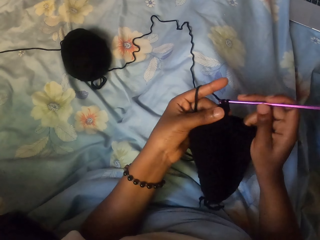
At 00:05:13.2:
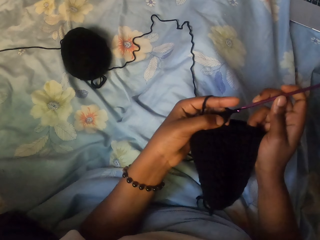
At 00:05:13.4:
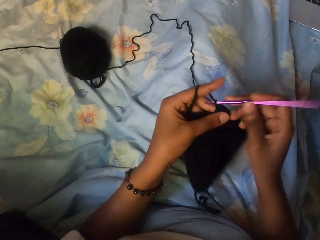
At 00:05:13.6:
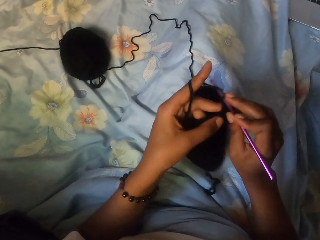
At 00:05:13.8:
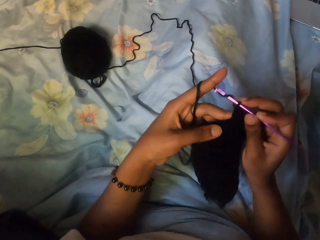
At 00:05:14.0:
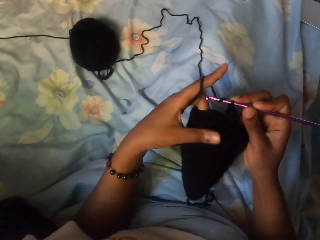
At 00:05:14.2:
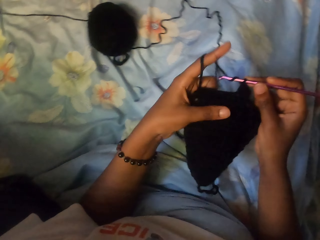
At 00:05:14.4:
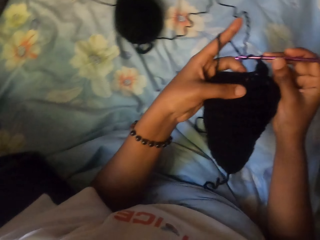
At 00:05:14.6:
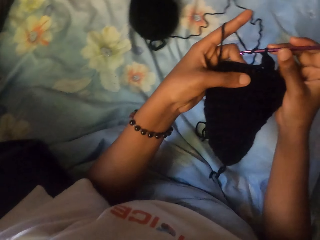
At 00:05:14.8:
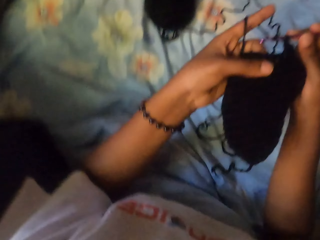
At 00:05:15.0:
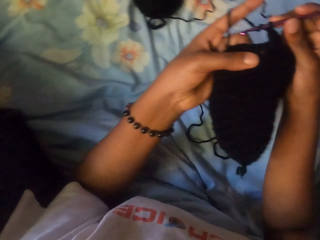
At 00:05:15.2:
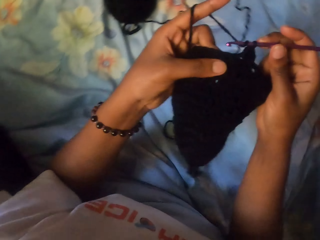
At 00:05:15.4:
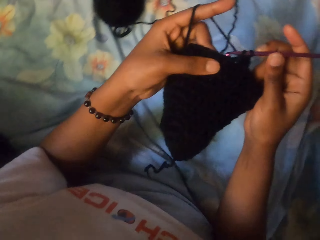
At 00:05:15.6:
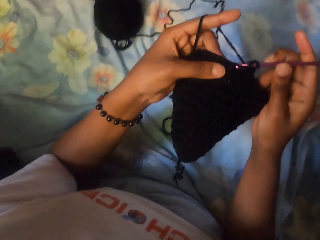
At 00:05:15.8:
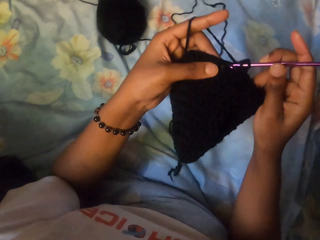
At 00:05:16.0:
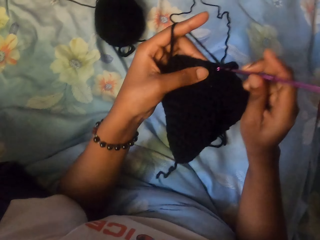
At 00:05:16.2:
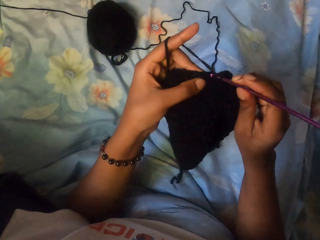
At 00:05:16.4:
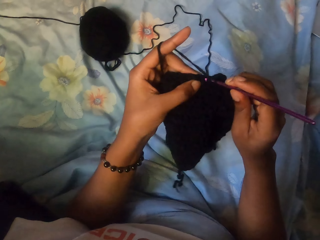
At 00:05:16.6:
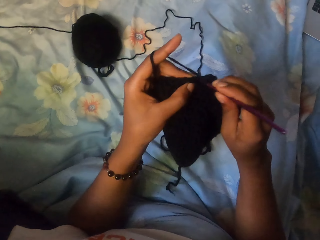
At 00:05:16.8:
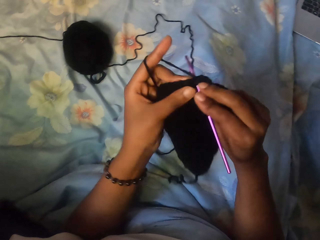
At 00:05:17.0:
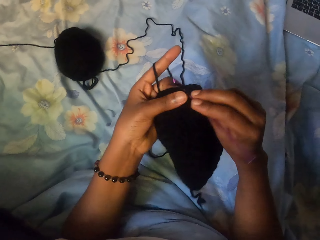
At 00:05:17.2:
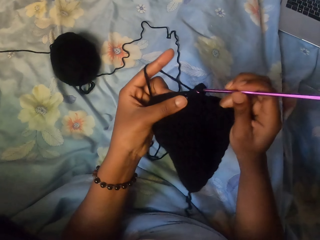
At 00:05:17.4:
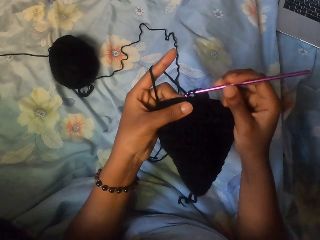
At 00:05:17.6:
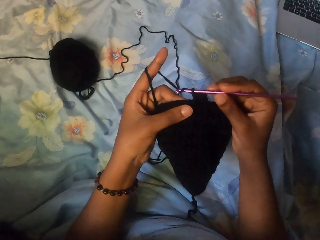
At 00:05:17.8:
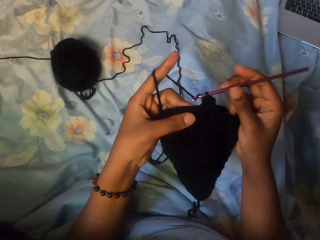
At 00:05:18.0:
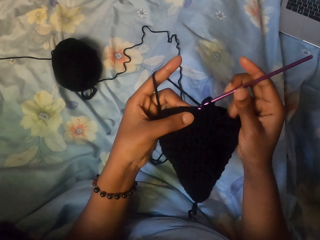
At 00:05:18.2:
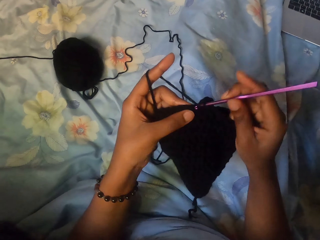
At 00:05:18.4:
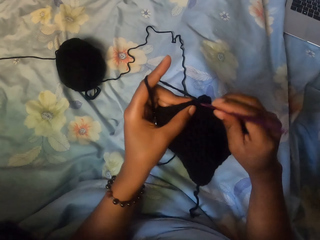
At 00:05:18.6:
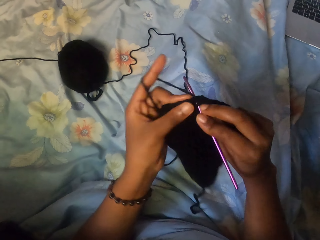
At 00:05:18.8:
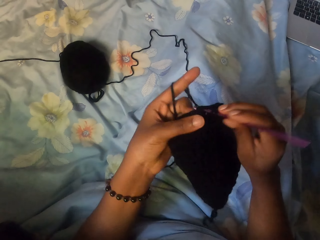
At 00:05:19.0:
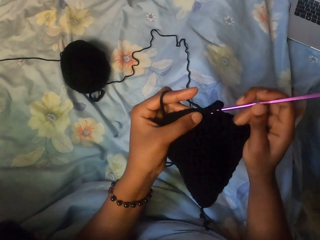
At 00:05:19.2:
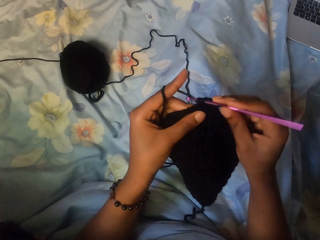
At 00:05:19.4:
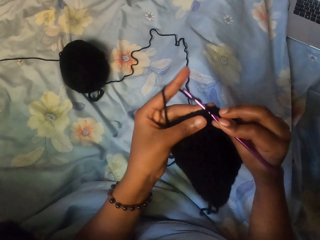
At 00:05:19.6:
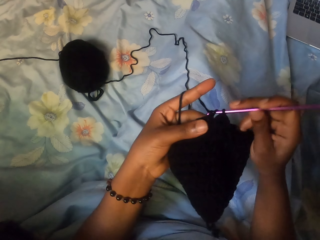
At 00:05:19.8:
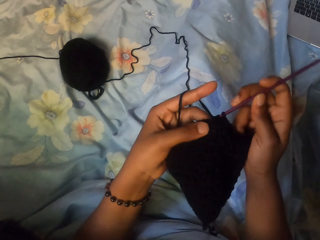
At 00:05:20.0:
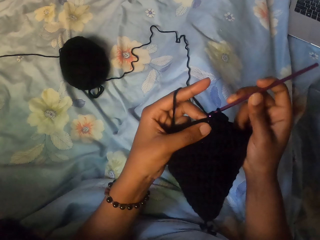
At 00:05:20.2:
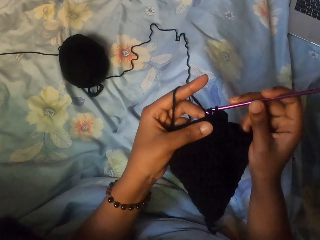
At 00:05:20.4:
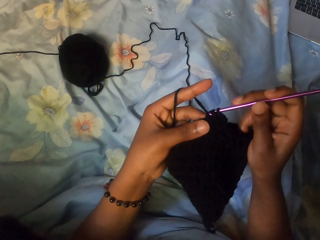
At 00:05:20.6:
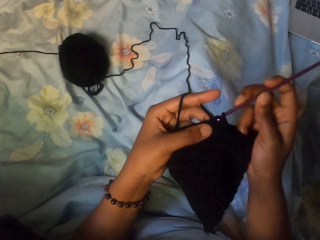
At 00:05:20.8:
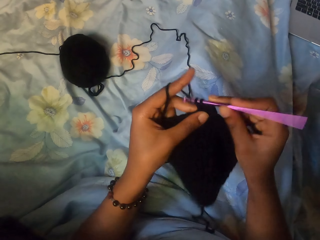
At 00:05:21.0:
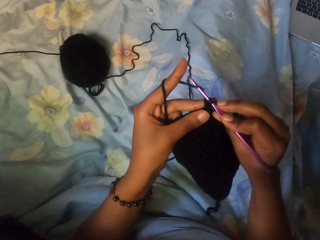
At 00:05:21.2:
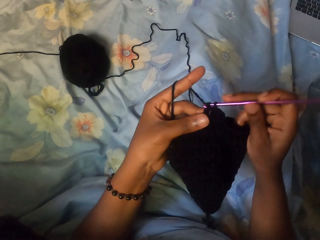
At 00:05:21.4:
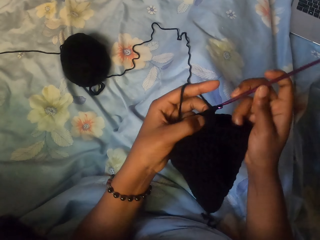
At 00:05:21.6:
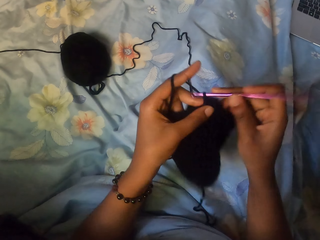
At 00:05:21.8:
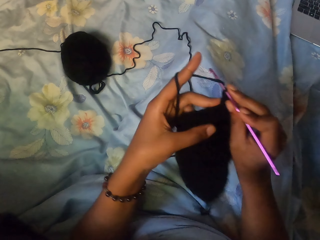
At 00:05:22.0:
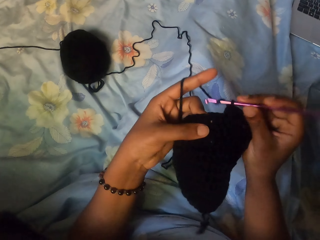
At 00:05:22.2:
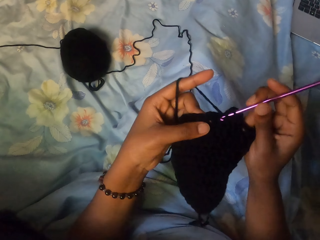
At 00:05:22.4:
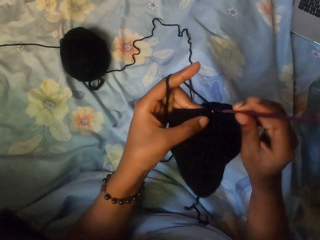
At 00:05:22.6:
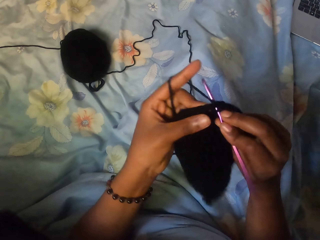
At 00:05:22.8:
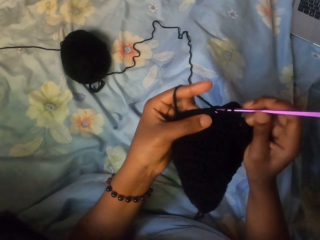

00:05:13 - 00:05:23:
The camera wearer moves. They crochet with the crochet hook.

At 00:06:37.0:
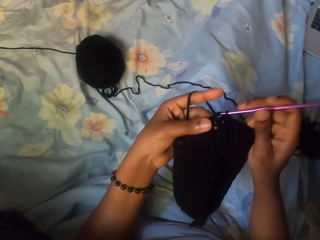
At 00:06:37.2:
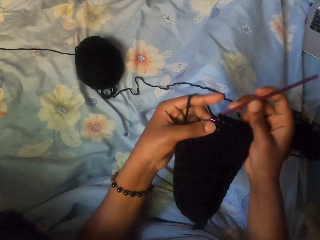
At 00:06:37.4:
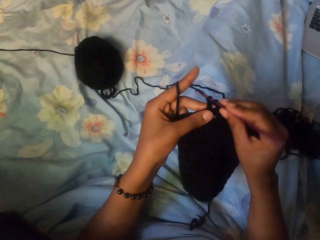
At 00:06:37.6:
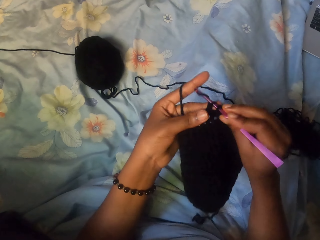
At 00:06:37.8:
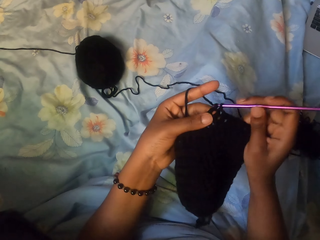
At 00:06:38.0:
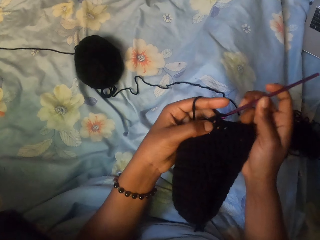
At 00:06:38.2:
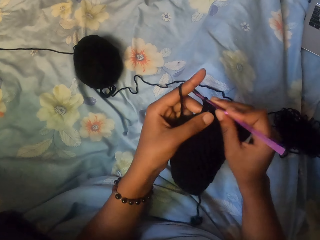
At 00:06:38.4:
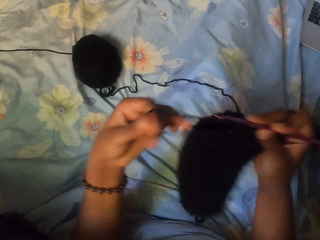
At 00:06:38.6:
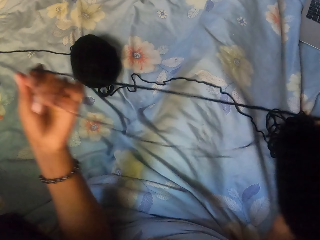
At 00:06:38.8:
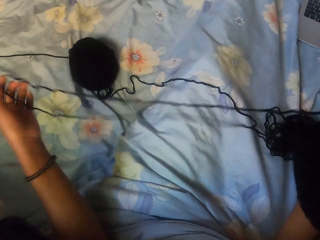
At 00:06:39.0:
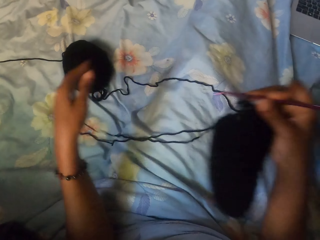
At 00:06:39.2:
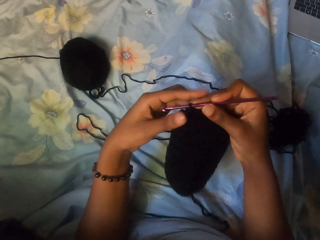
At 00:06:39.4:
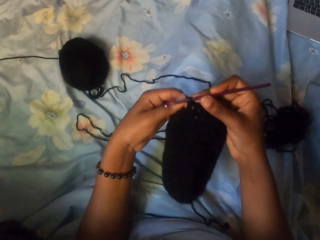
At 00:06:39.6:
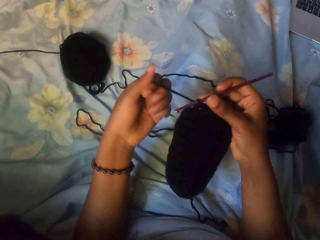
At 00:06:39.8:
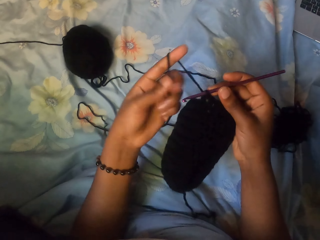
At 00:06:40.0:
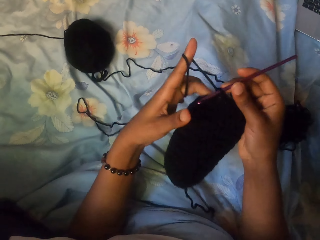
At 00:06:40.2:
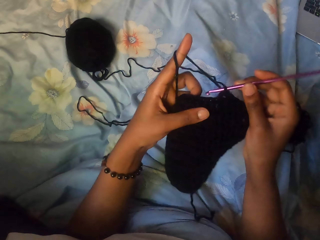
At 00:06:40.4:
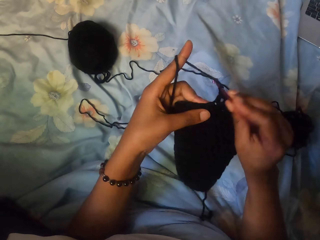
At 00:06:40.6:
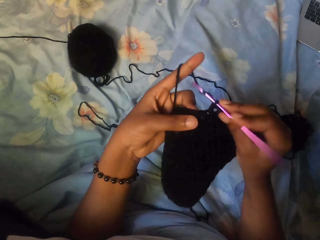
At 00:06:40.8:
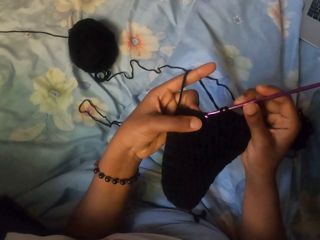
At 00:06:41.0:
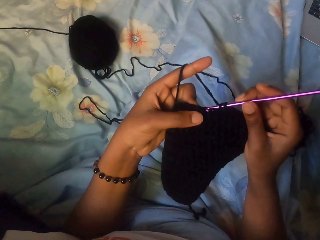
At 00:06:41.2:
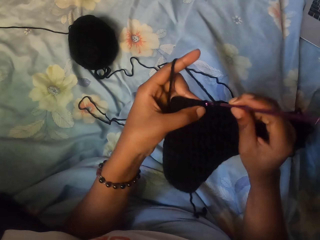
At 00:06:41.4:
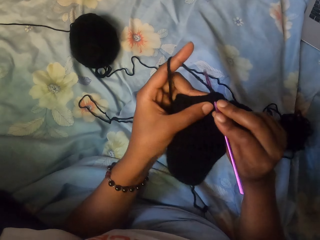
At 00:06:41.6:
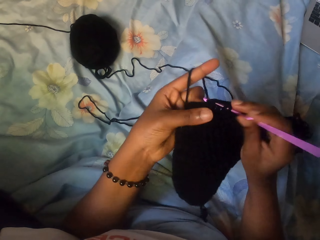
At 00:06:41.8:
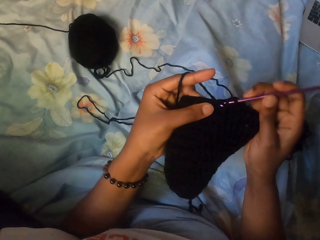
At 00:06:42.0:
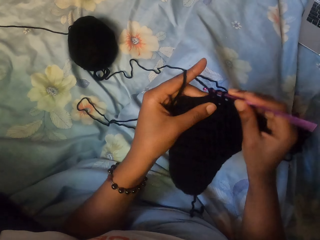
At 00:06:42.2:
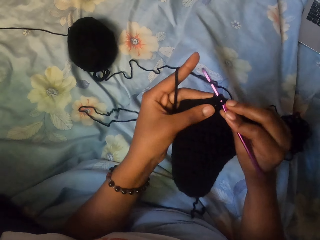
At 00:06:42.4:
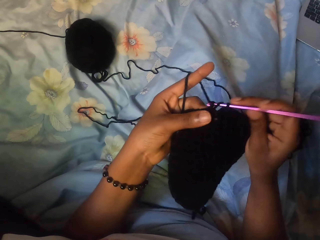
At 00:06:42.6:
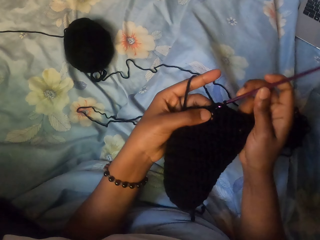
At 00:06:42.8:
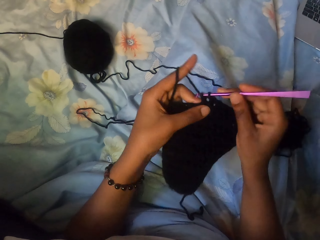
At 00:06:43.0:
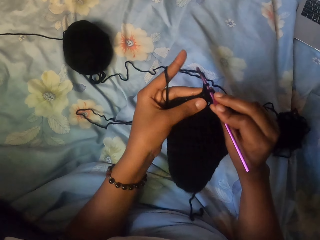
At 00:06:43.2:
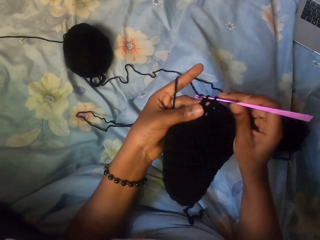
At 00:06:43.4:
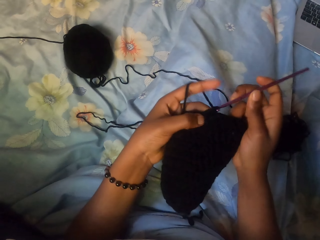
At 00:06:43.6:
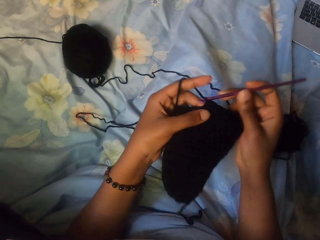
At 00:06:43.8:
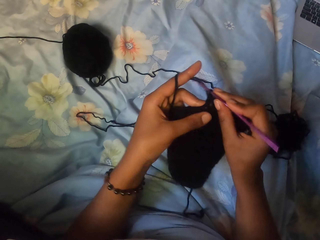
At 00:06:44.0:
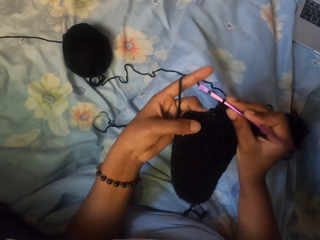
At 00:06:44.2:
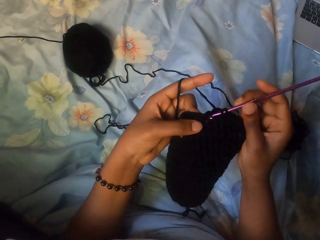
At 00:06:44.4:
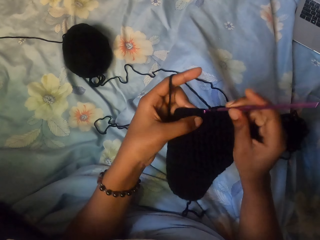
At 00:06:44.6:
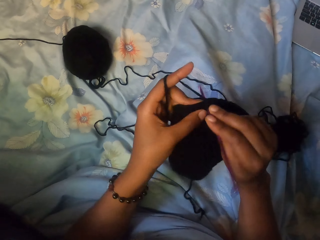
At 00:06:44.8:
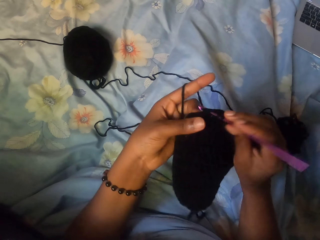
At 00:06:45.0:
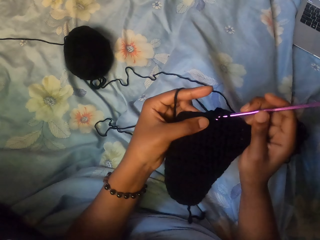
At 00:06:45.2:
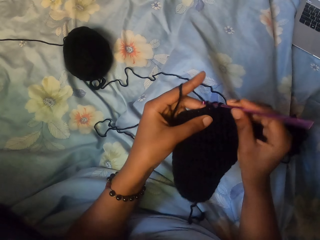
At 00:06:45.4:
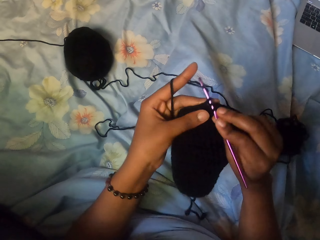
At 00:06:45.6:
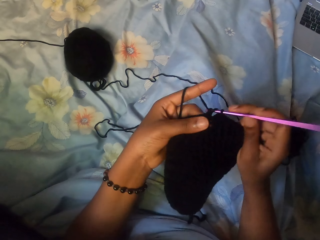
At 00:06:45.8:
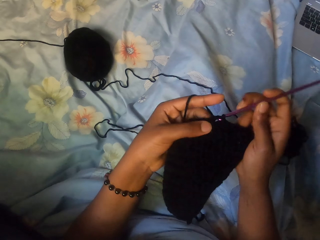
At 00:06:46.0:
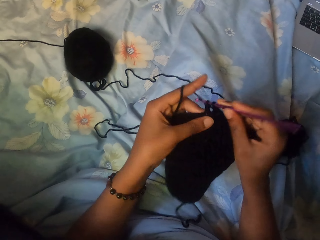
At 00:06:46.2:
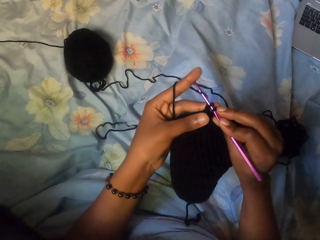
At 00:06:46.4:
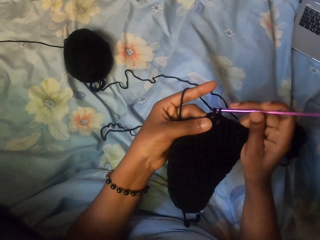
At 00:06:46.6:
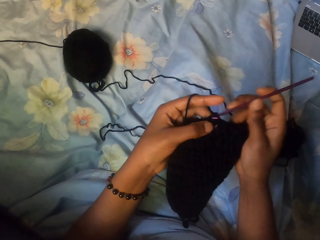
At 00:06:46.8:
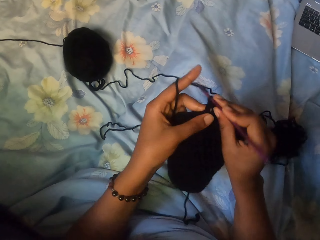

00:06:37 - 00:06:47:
The camera wearer pulls the thread of yarn with her left hand. She holds the yarn thread with her left hand. She puts the thread around the finger. She holds the crocheted yarn with her left hand. She crochets the yarn with the crochet hook in her right hand.
